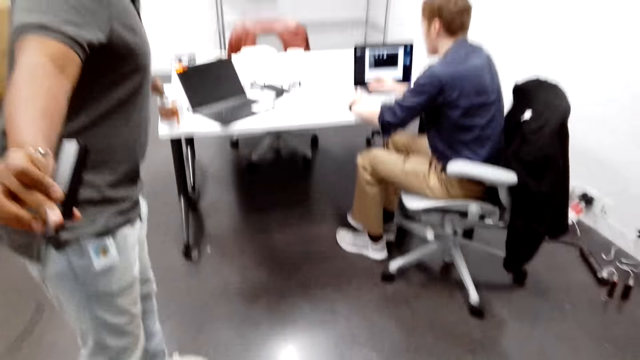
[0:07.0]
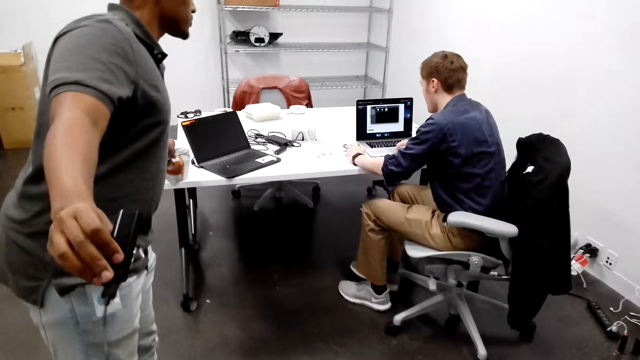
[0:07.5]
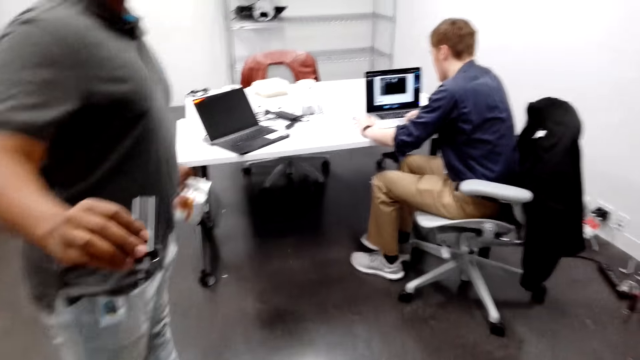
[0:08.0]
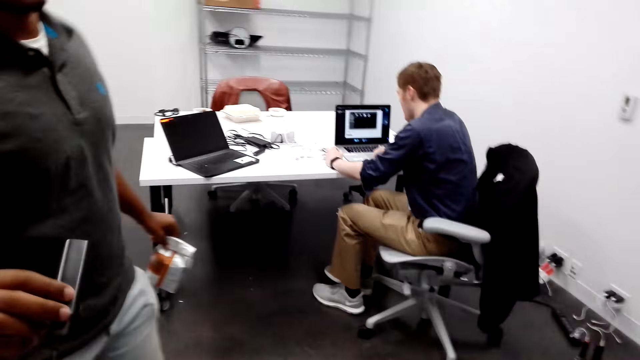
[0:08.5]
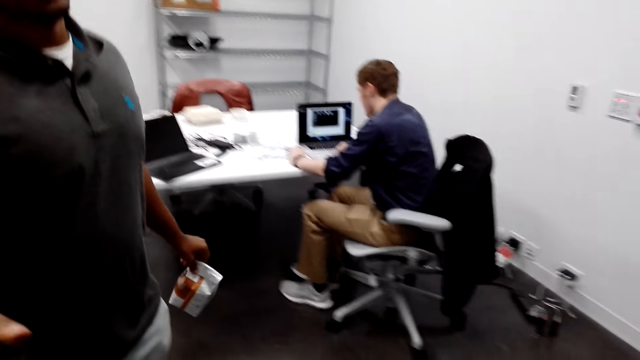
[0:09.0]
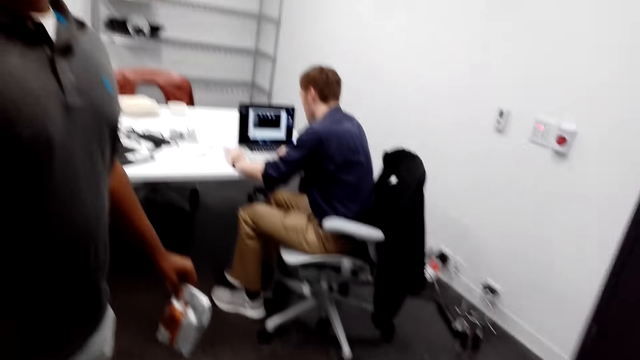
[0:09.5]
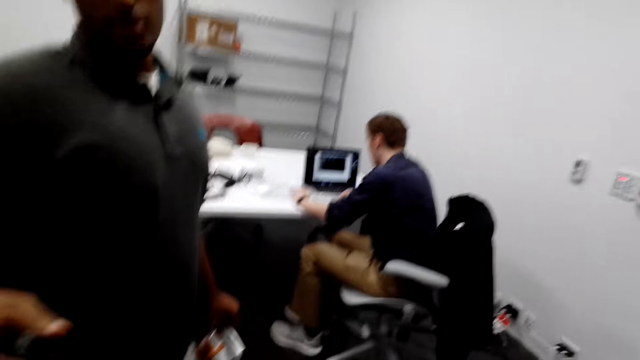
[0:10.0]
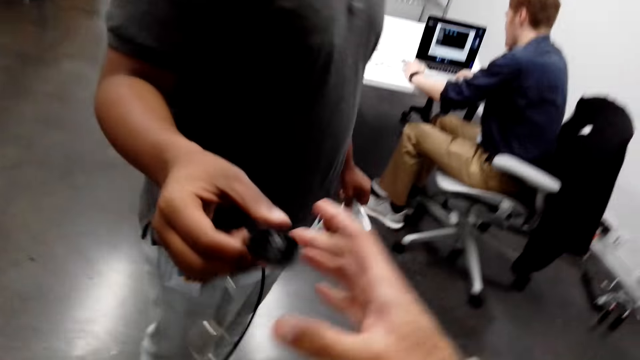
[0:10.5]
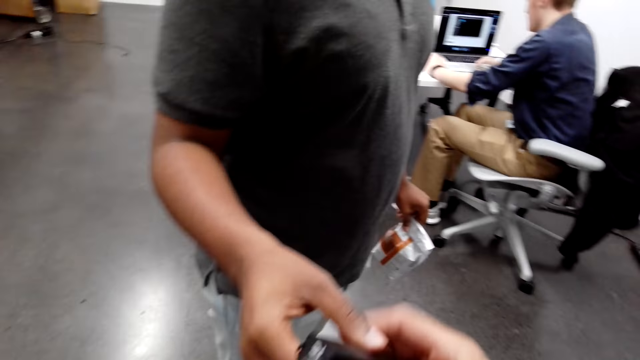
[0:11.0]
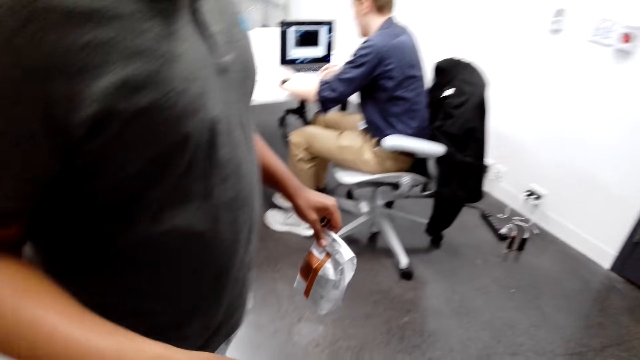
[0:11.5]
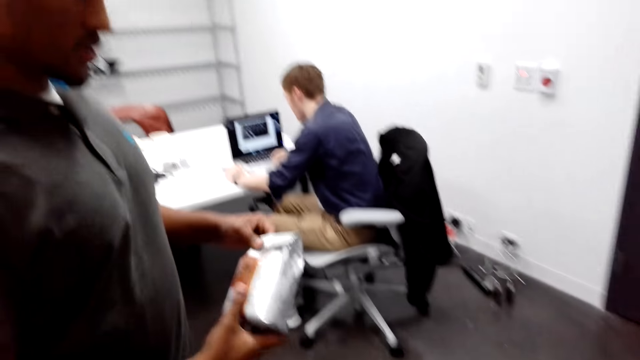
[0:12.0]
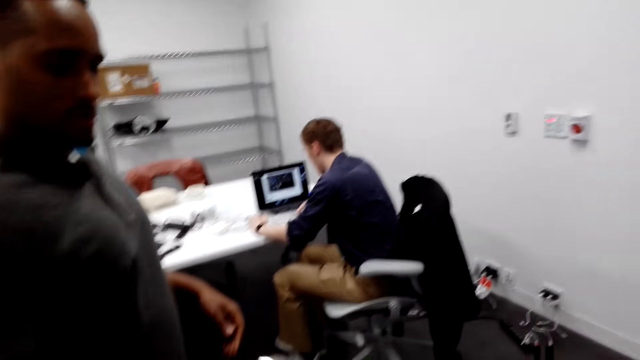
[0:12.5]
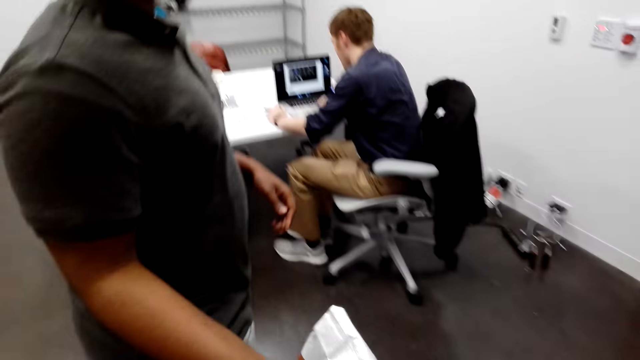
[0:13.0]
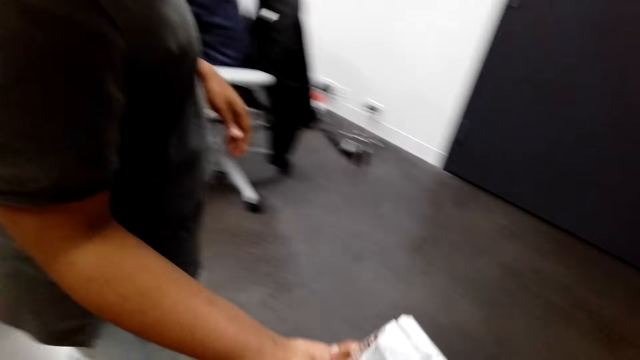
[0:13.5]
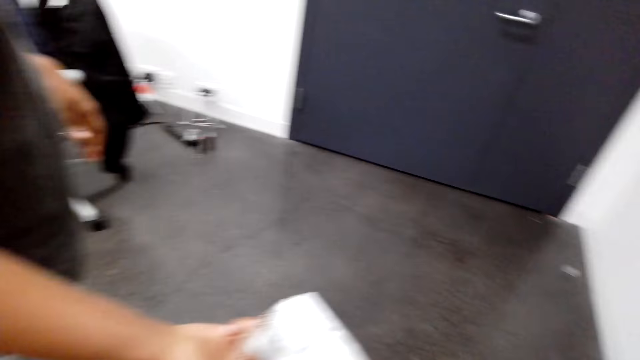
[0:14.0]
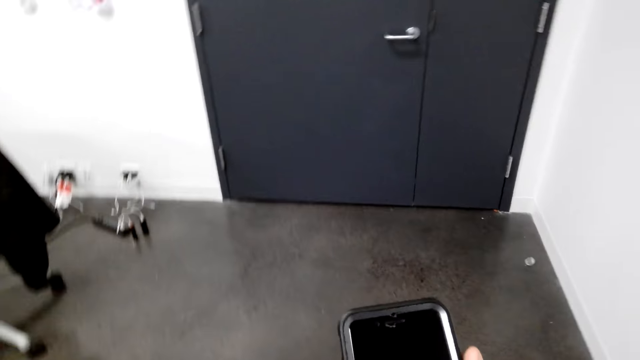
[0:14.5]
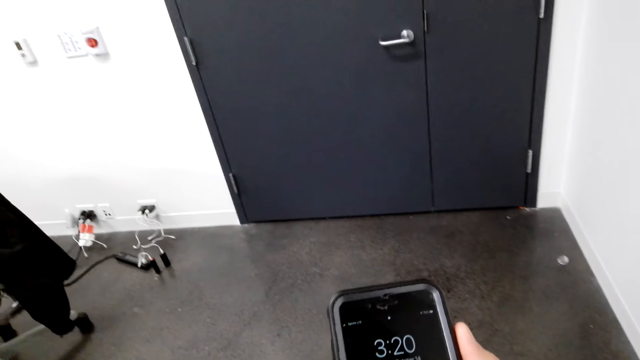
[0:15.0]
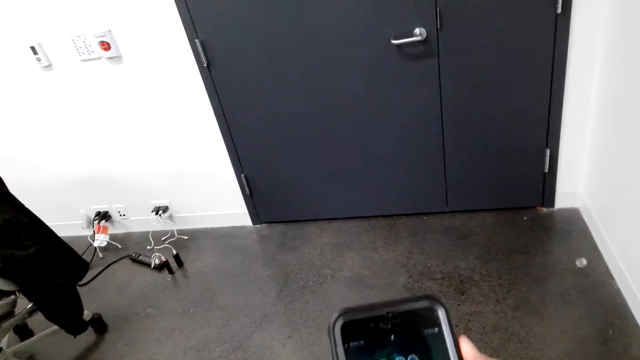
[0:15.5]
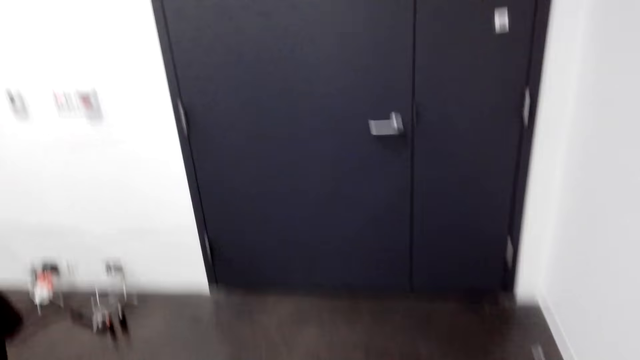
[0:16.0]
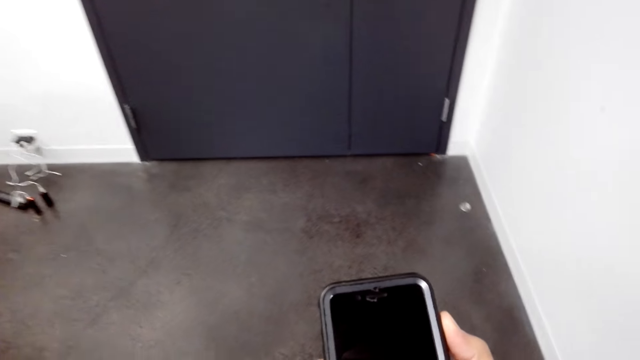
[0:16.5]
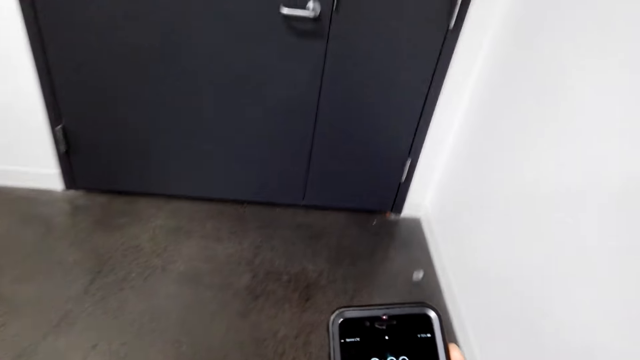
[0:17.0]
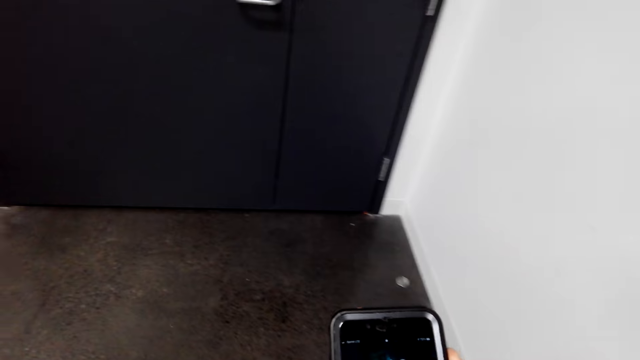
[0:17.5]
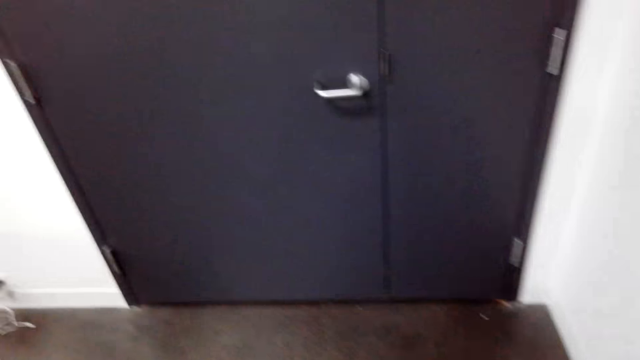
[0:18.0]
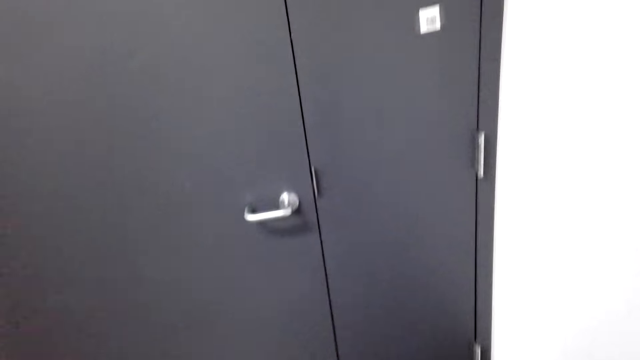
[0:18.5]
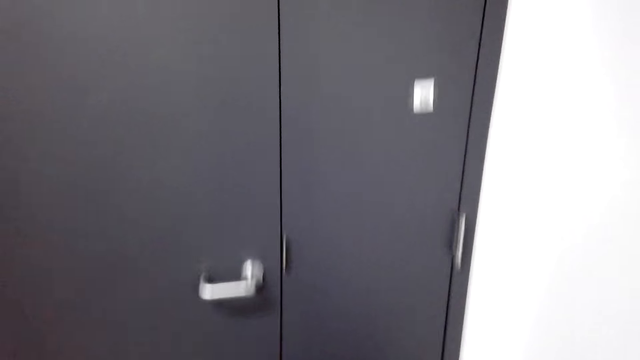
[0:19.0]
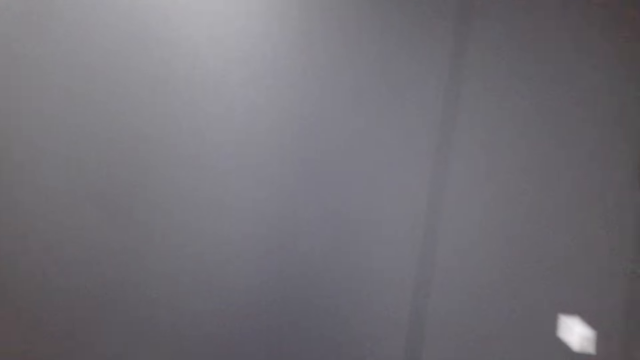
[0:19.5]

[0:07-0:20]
A man holds the camera cable and takes the coffee. The camera wearer takes the camera cable. They take the coffee from the man. They press the phone. They use their phone. They look at the phone.

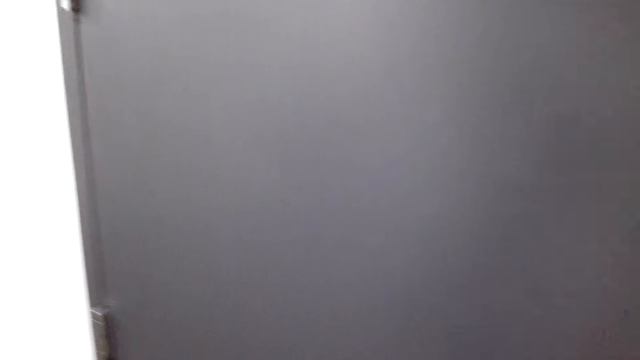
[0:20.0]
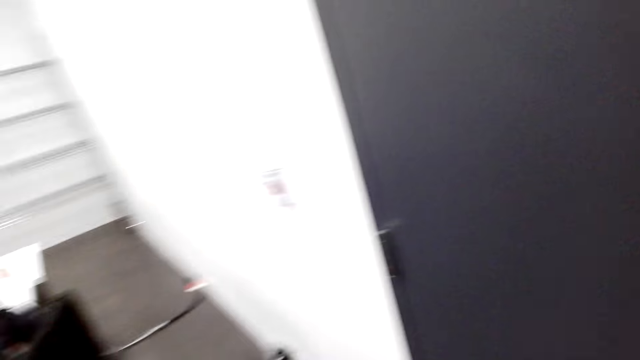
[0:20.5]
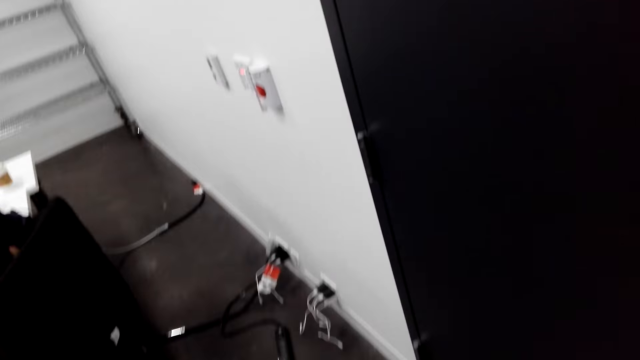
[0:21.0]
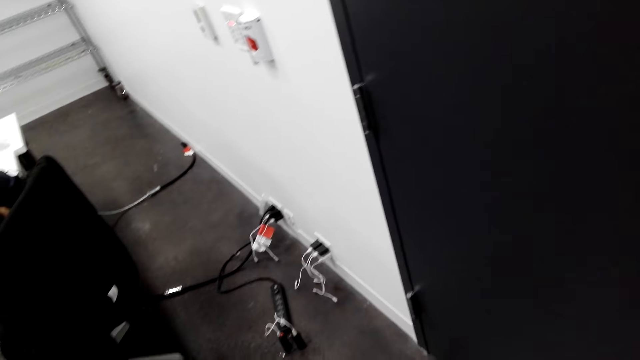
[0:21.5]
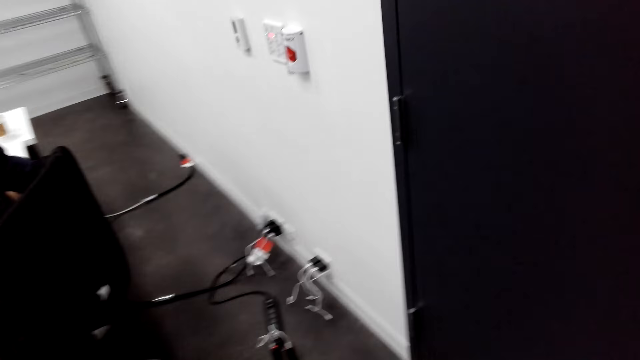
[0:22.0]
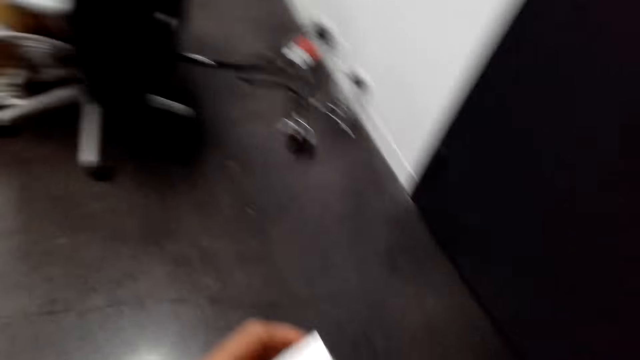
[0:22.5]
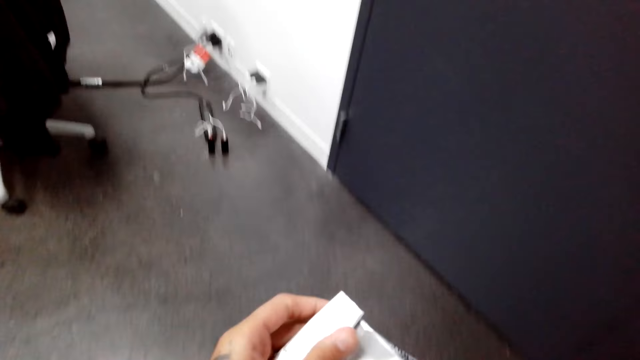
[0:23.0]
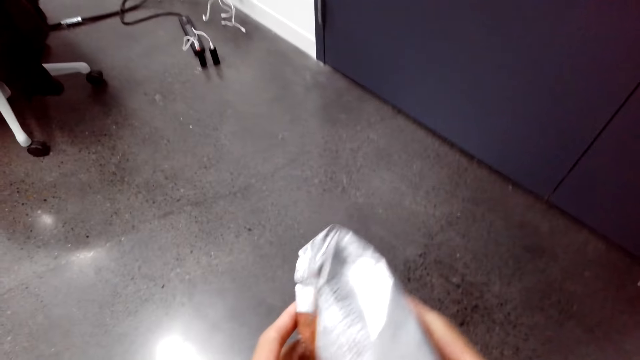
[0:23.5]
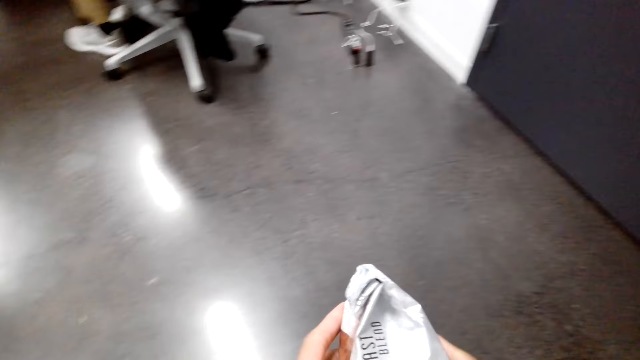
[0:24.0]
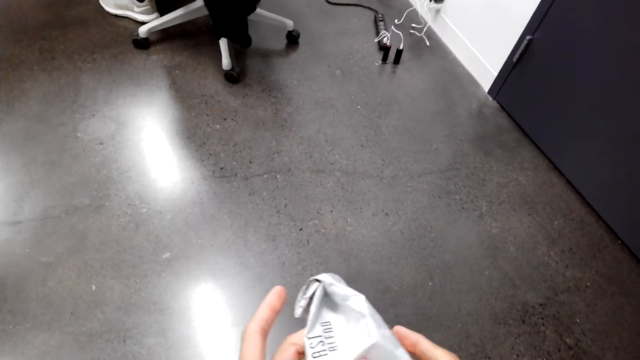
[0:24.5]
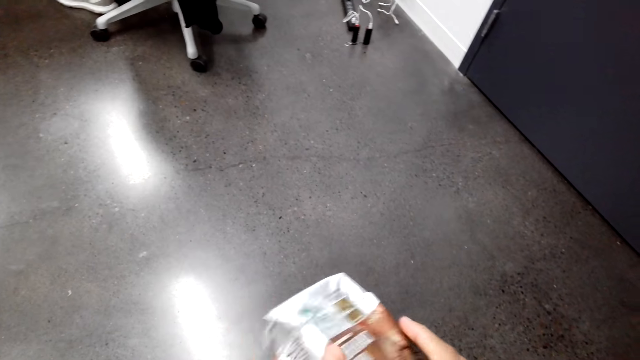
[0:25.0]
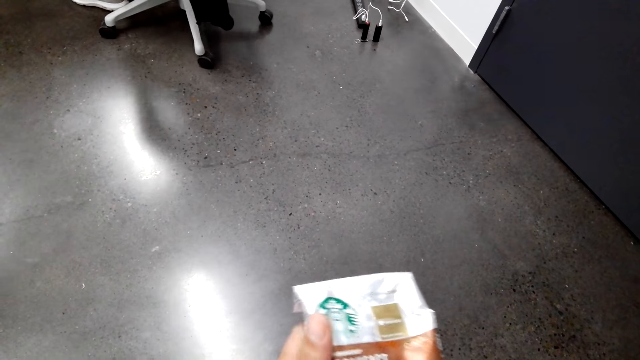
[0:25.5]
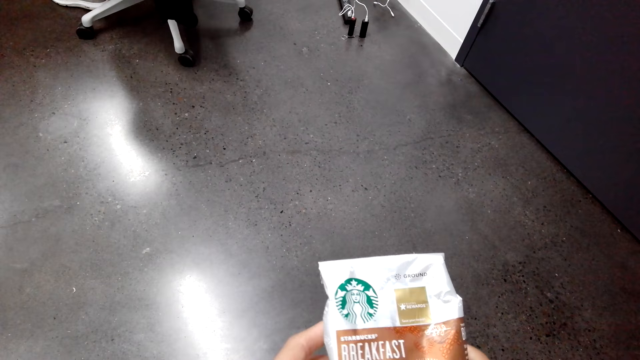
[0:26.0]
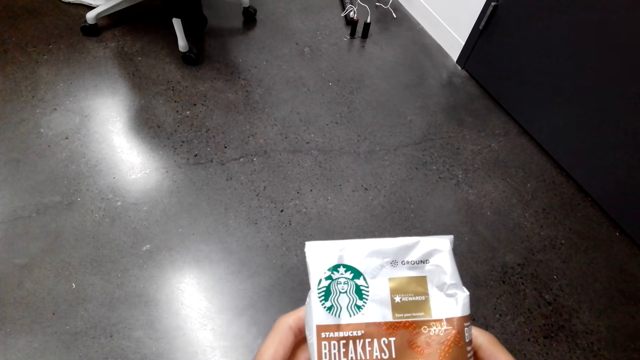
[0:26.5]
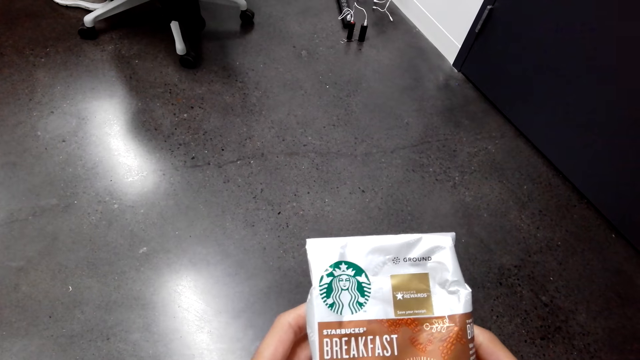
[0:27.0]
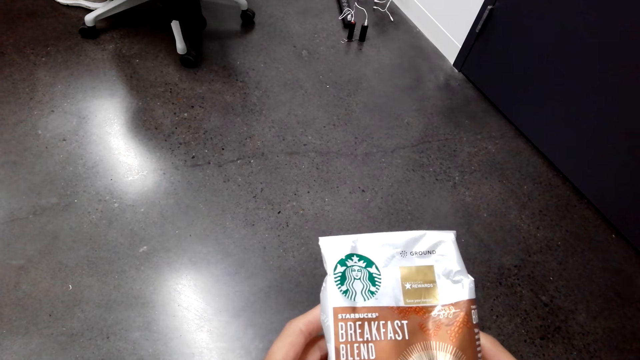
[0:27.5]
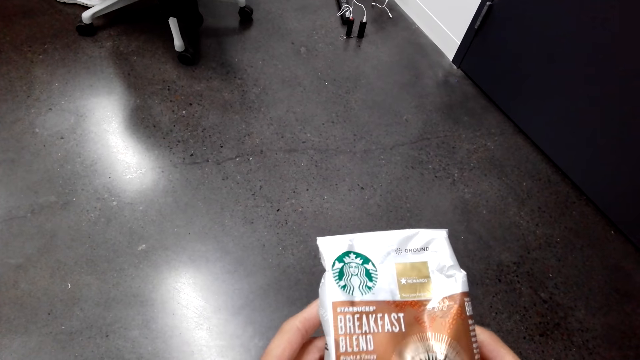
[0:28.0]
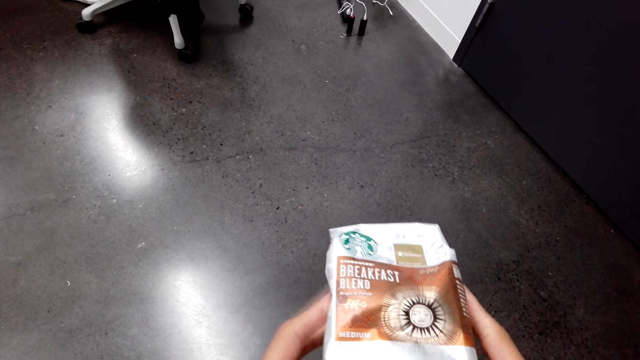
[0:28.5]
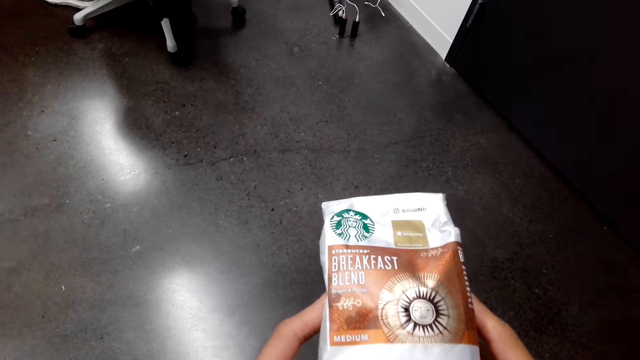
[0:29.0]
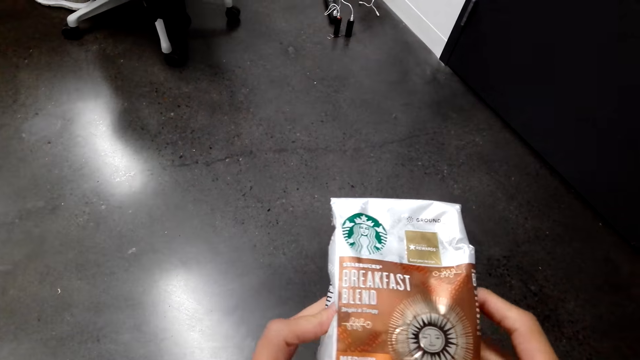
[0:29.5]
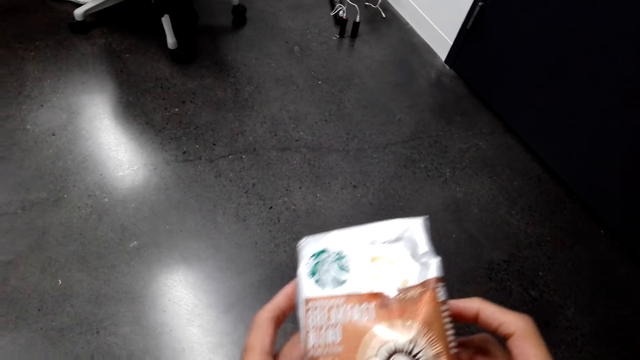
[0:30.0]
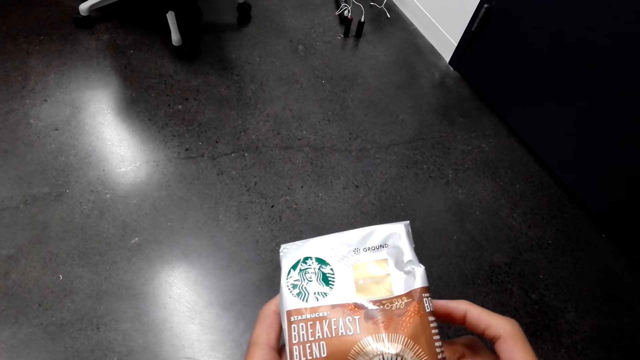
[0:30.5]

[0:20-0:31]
The camera wearer looks around the room. They knock on the door. They look at the Starbucks breakfast packet. They hold something. They look at something.
